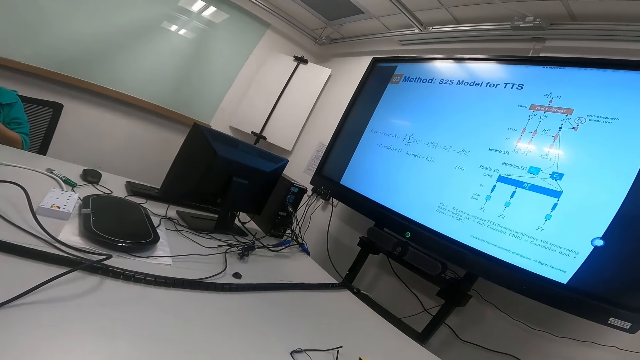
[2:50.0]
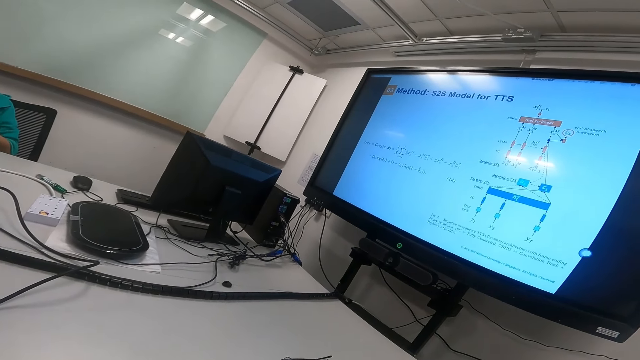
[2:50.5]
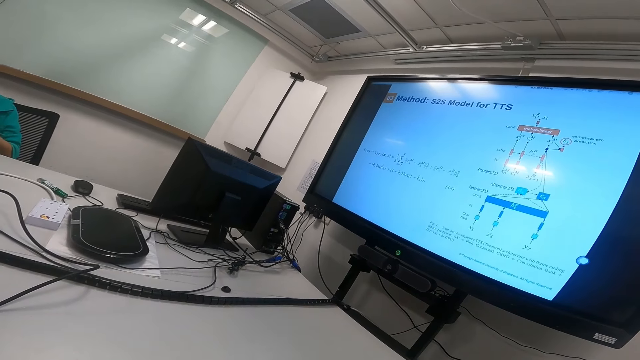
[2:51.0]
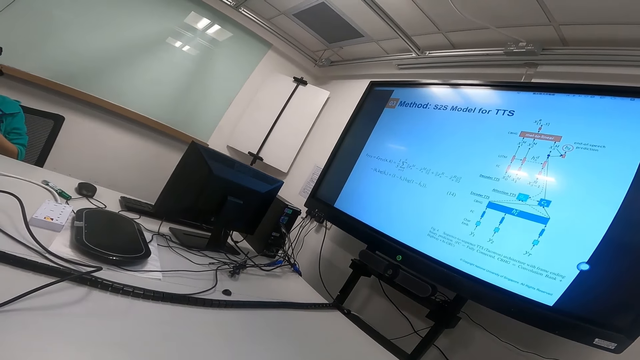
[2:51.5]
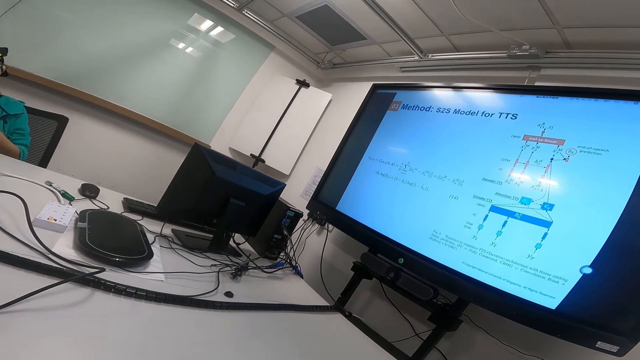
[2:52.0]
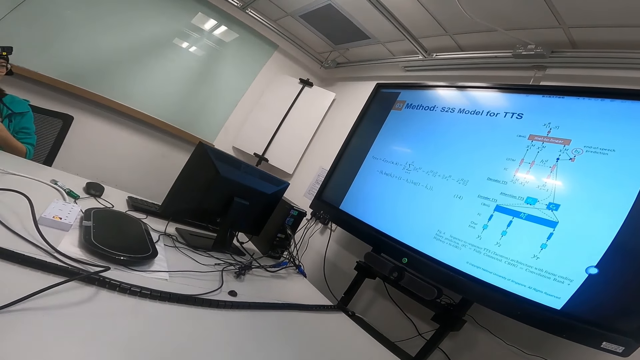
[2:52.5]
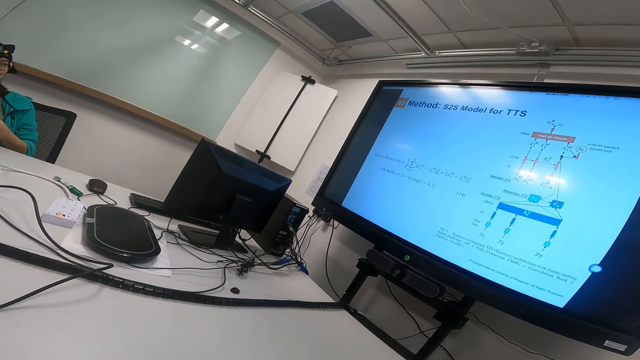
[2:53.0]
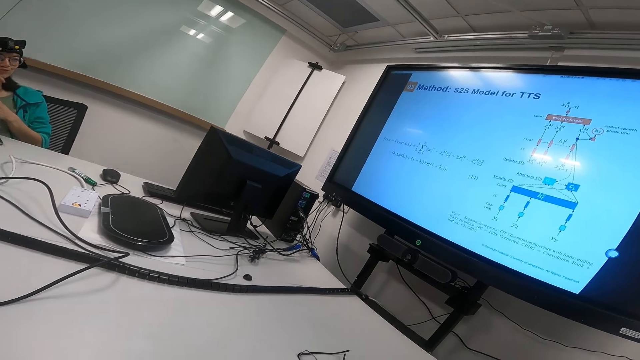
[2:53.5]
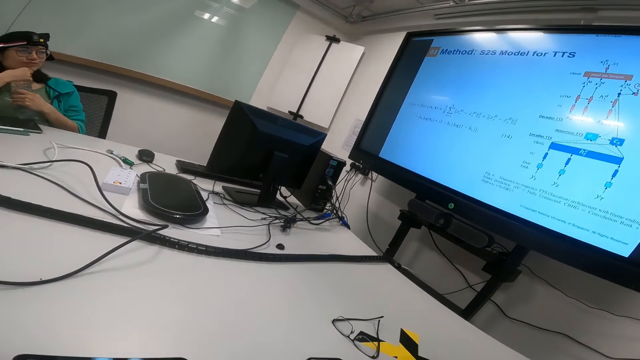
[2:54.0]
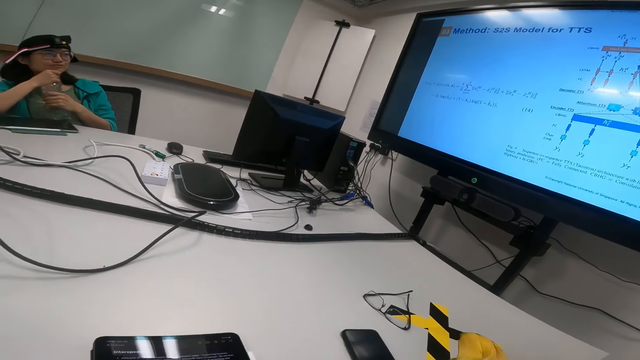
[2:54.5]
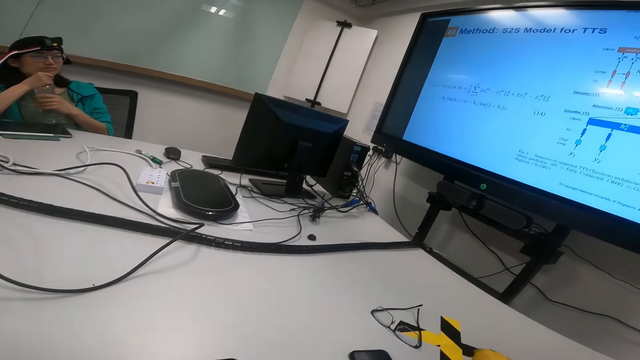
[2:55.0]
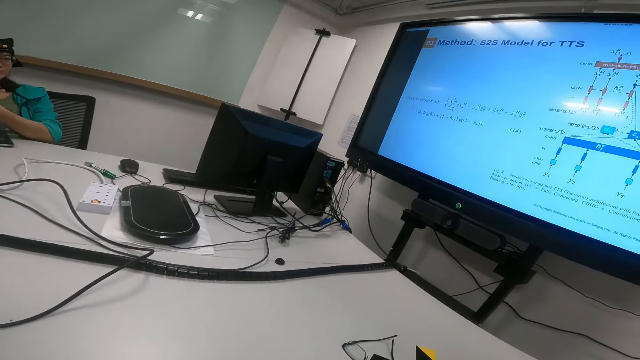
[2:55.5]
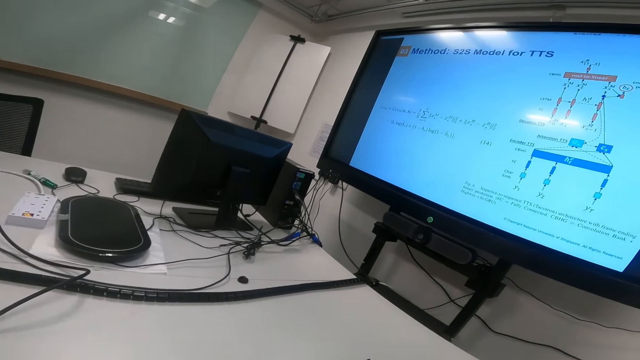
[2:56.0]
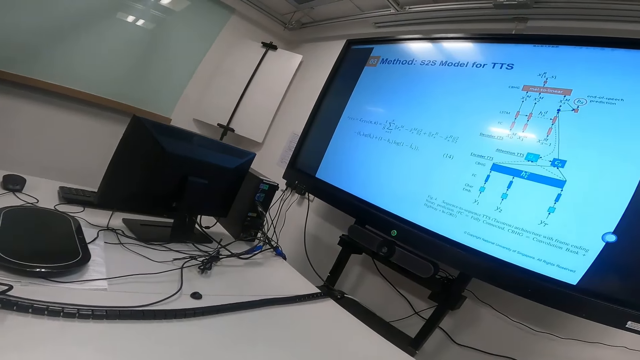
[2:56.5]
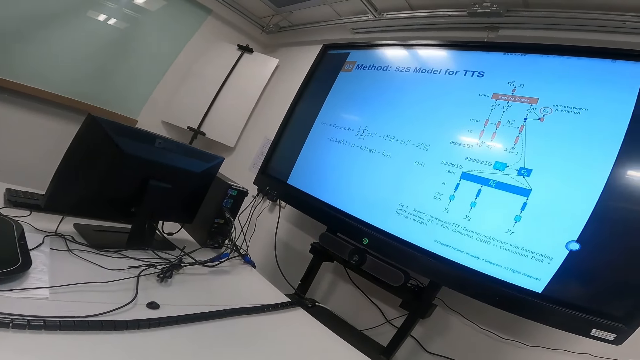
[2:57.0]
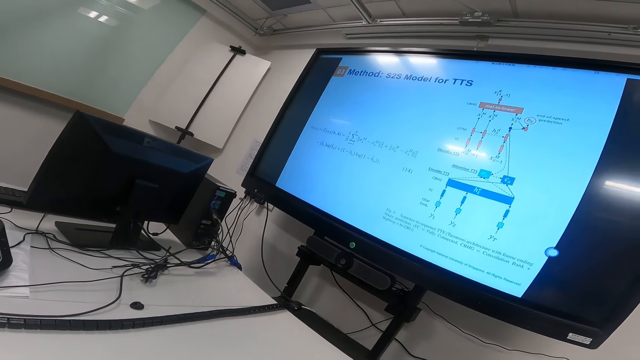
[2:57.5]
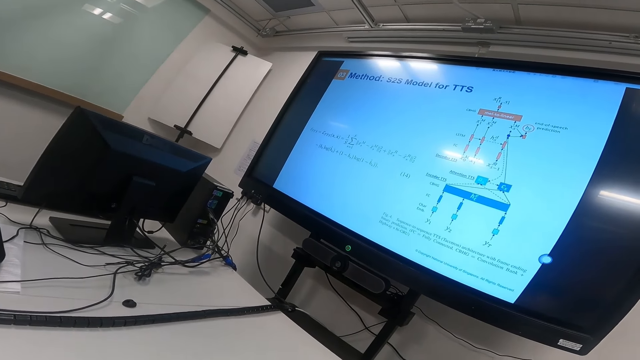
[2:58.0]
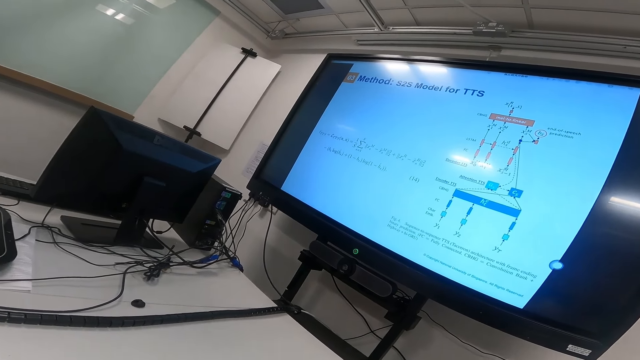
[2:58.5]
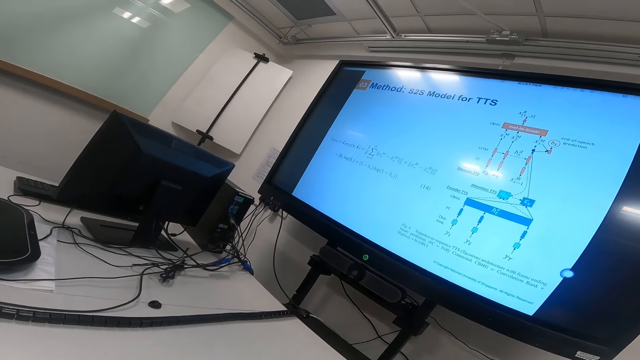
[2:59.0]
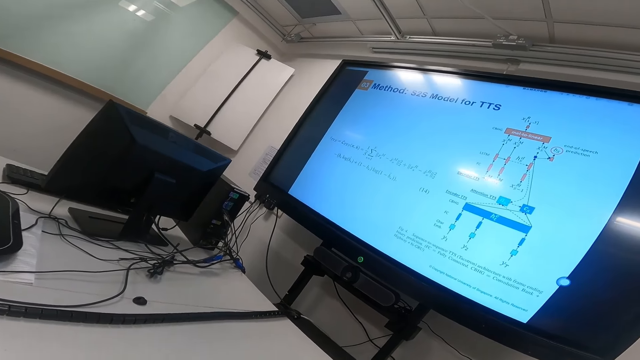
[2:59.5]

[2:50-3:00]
The camera wearer looks at the screen.

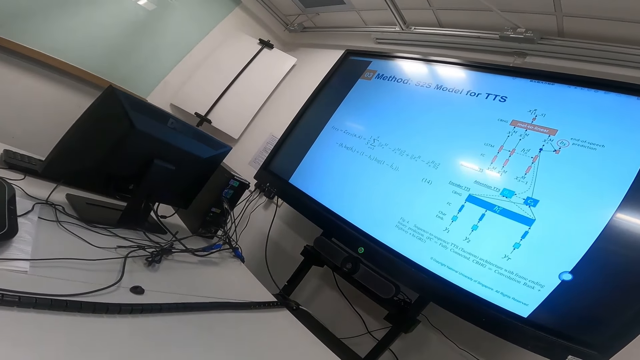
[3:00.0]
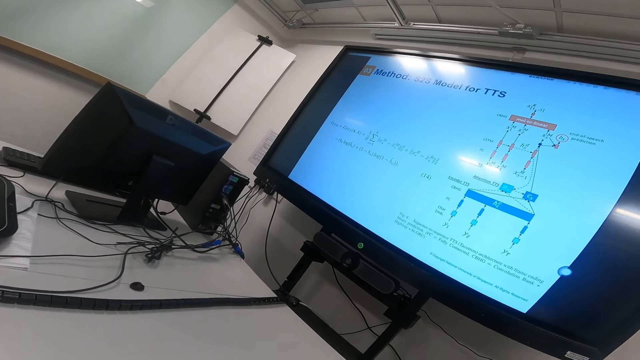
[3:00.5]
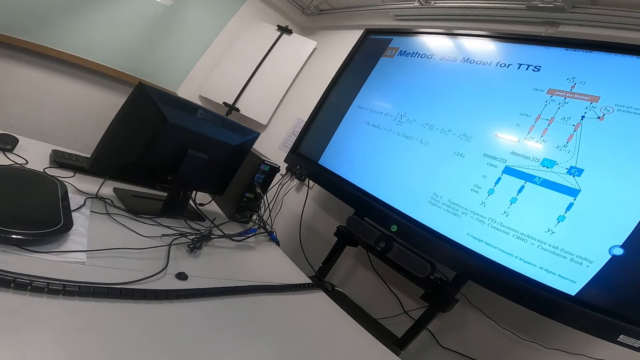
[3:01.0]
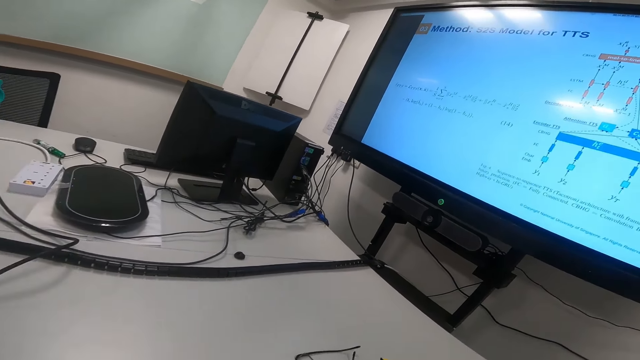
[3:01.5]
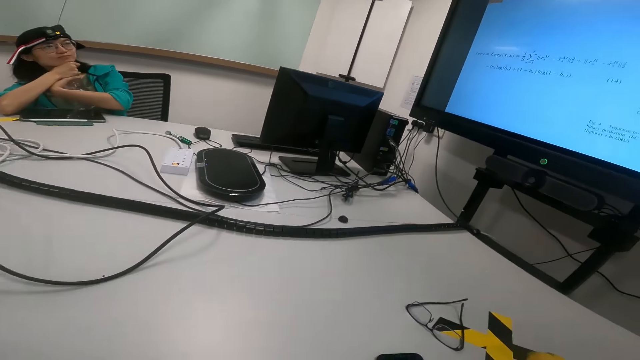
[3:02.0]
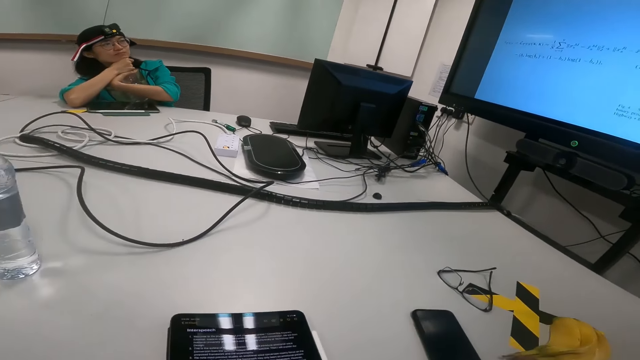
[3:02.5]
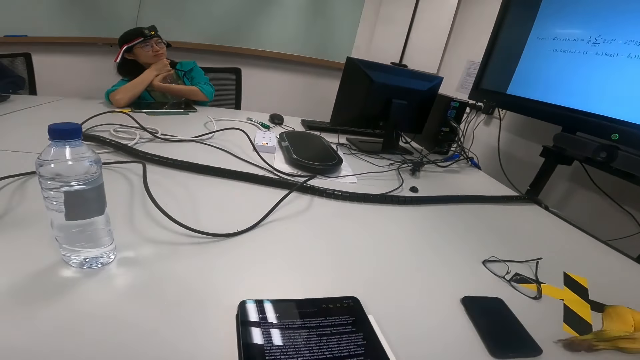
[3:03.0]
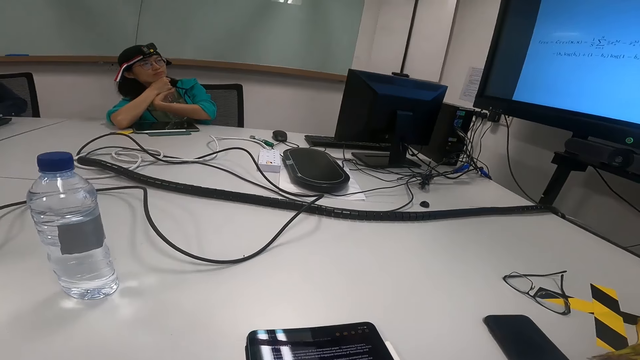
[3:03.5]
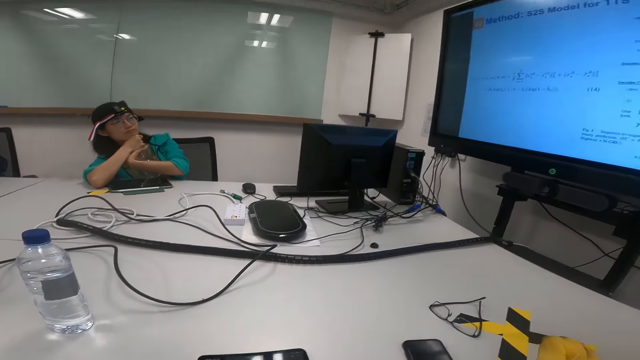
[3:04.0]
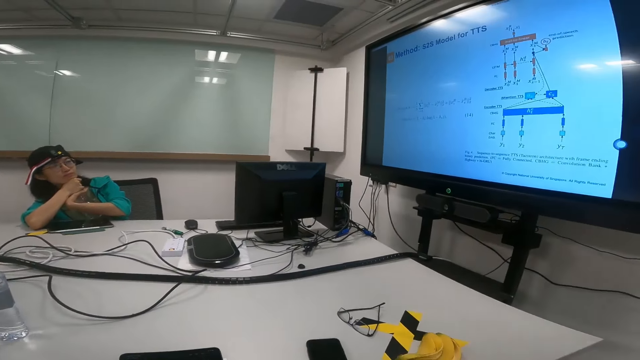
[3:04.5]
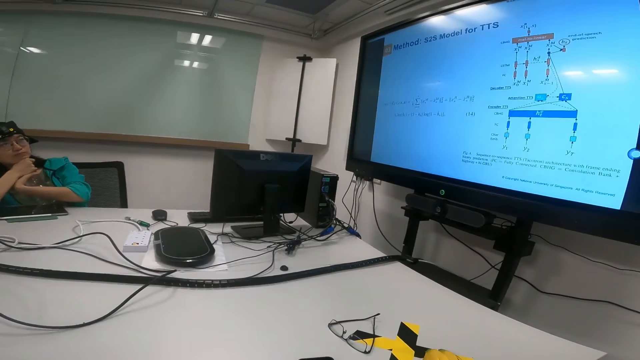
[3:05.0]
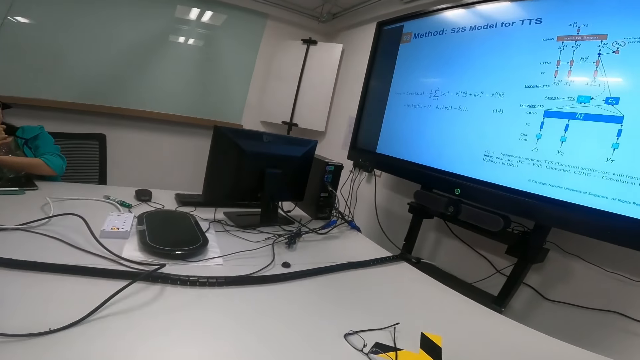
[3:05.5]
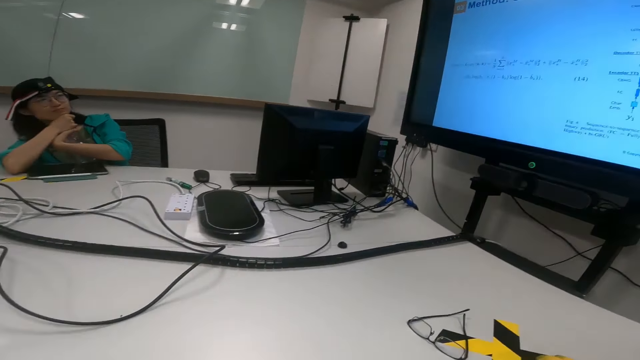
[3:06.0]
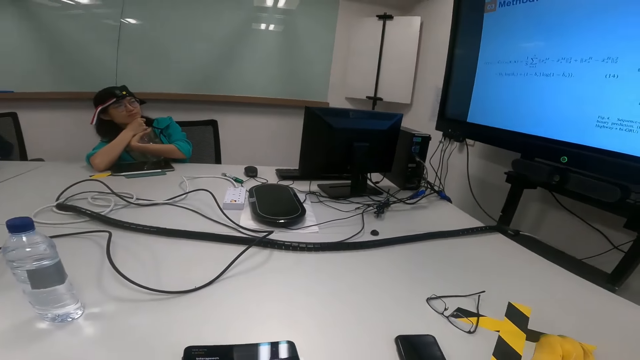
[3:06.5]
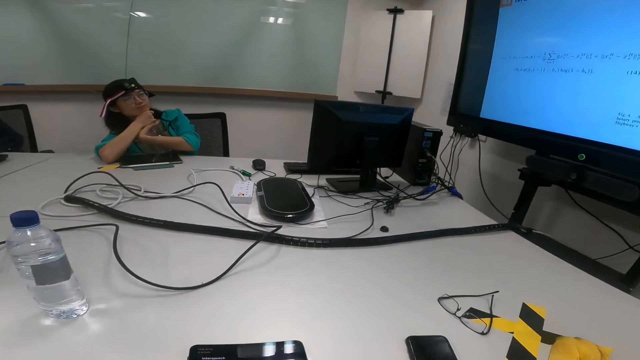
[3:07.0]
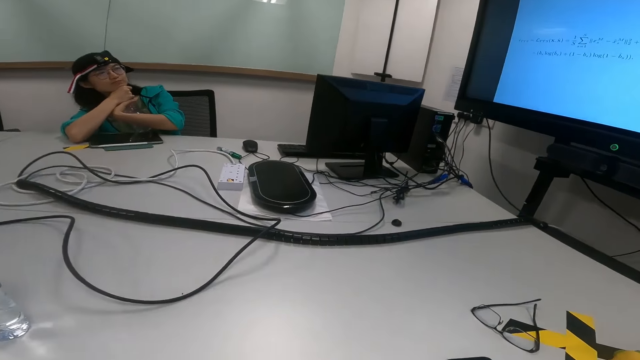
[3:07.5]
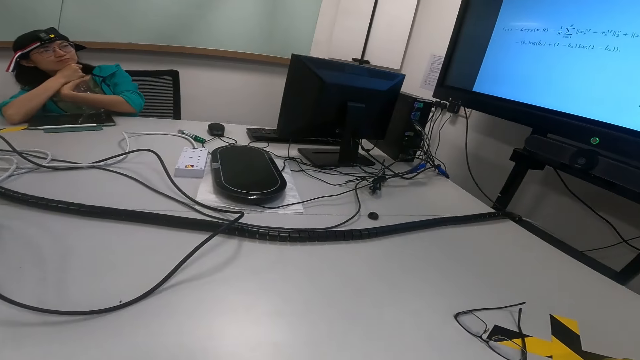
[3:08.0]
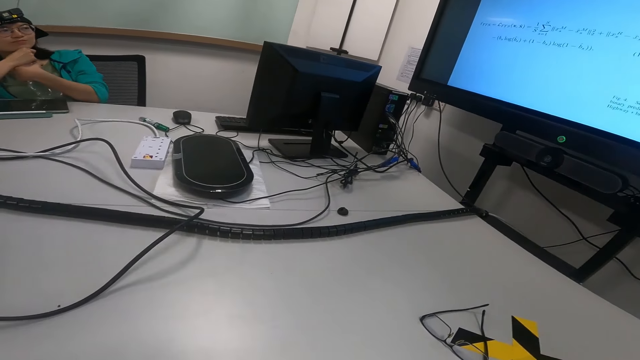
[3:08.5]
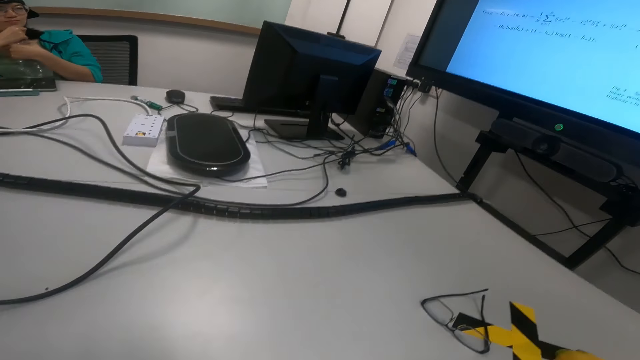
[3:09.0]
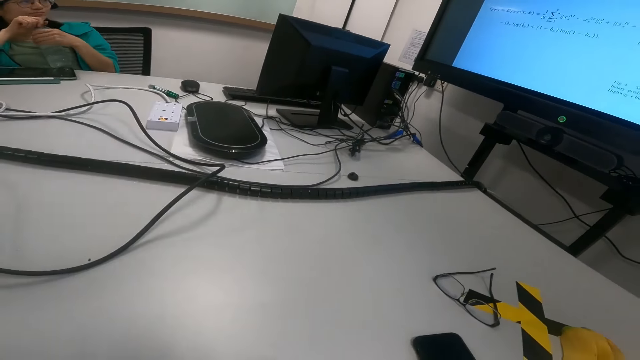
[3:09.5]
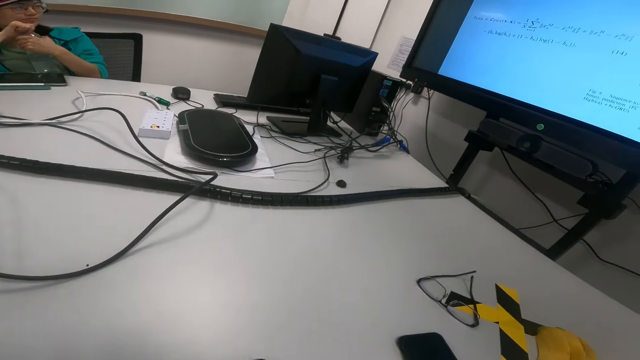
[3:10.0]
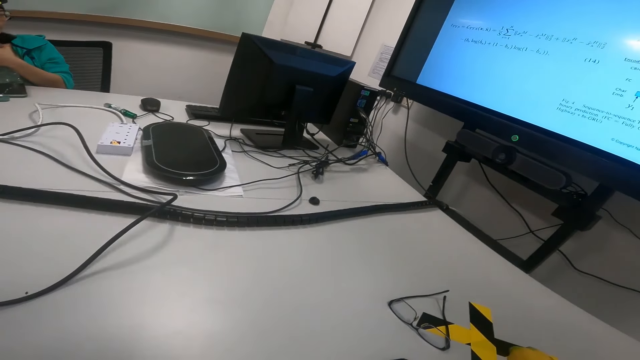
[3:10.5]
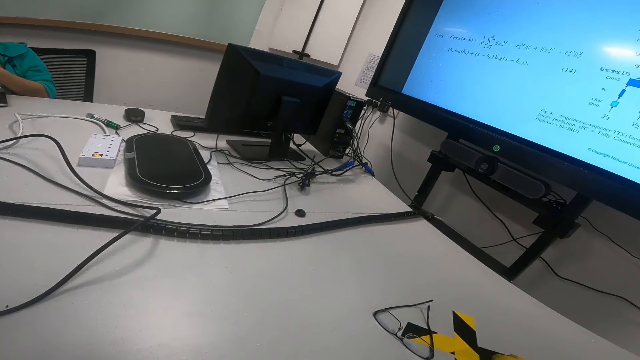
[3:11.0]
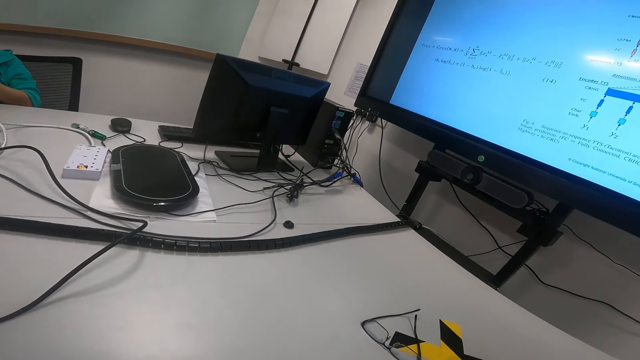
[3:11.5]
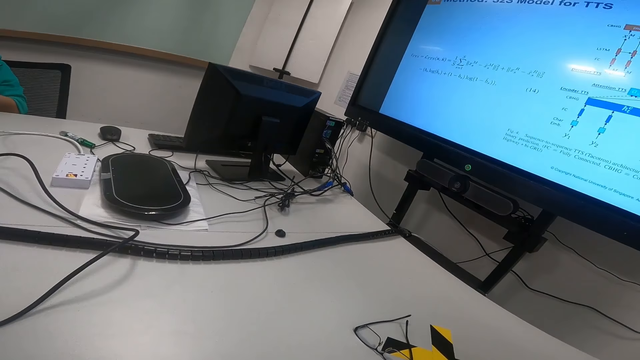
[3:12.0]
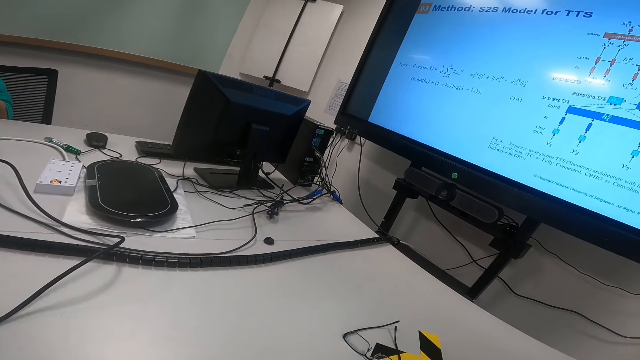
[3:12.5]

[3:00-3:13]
The camera wearer reads on the tablet. A lady opens the bottle.
